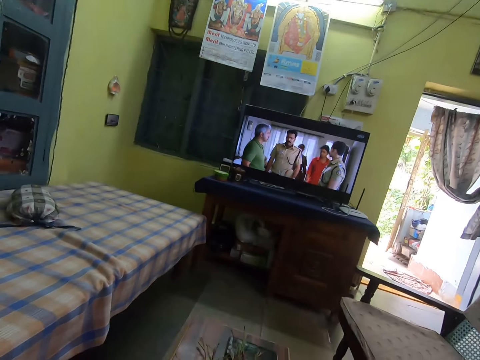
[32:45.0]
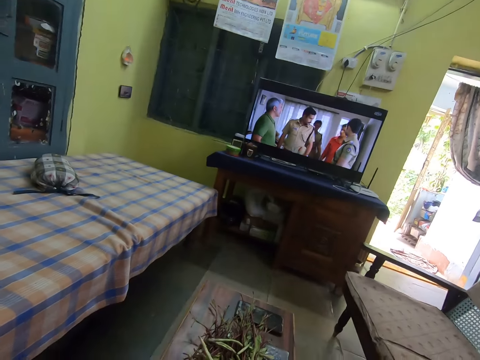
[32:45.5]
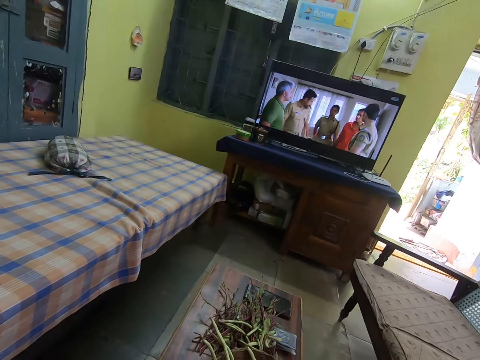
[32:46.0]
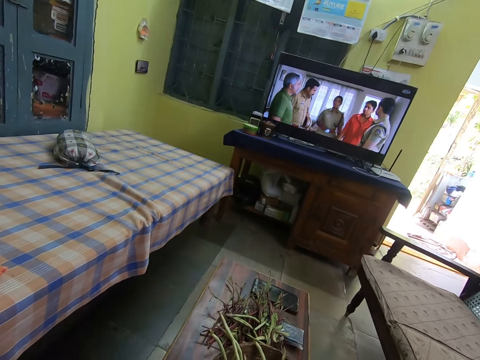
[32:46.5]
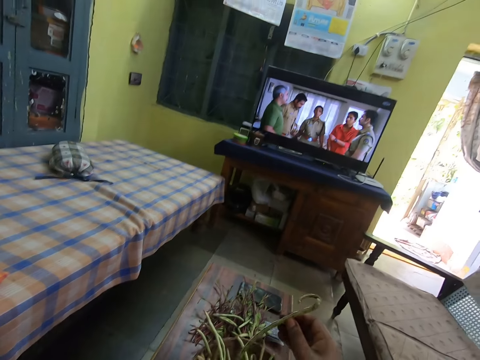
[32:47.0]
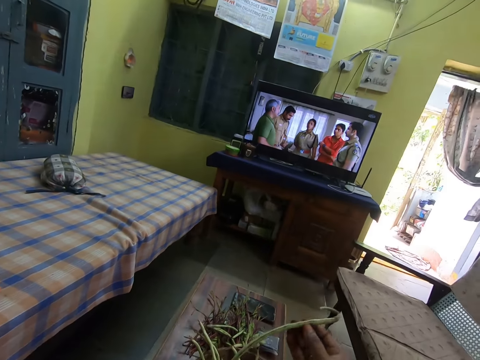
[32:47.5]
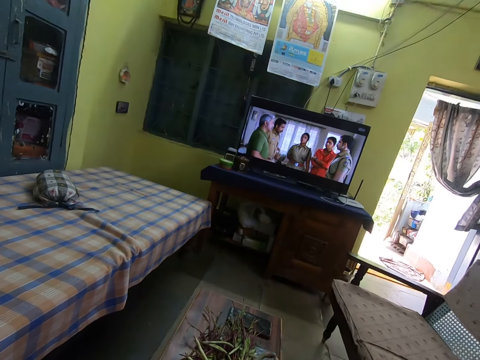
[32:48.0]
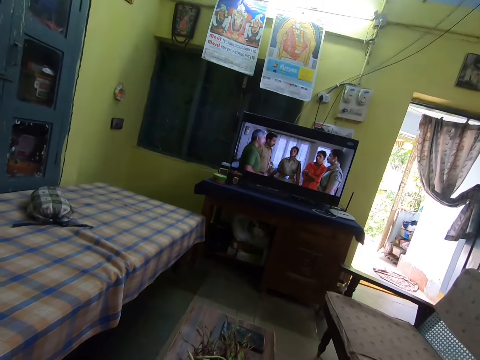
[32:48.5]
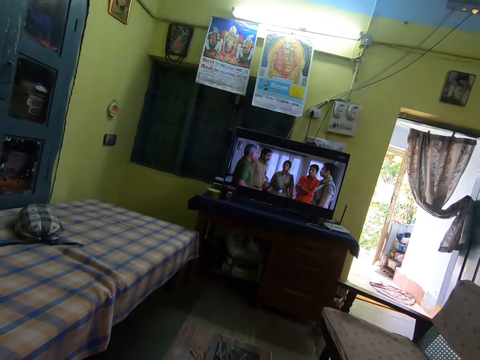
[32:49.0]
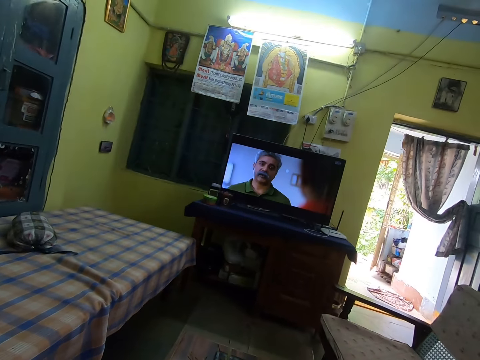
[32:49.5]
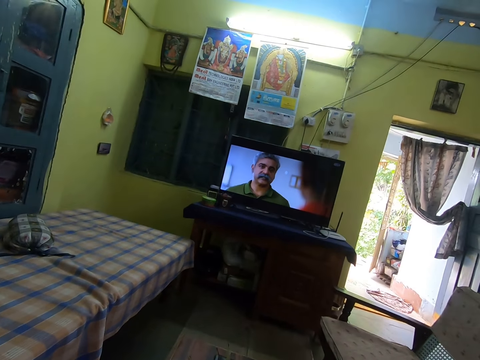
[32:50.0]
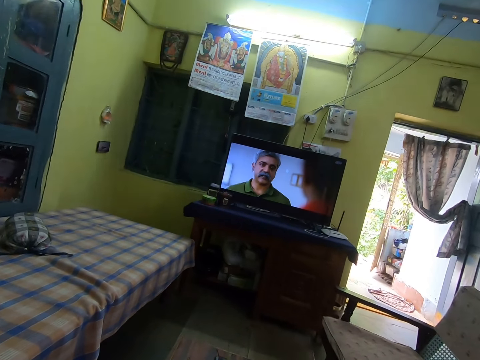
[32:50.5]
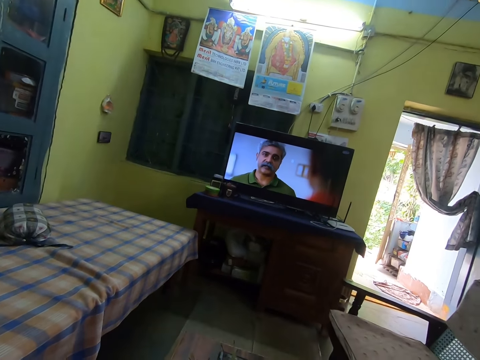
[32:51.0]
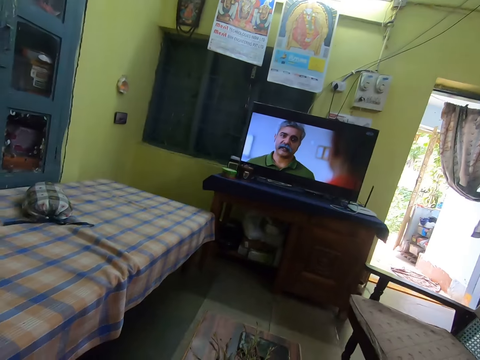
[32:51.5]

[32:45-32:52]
The camera wearer picks a bean pod from the basket on the table with his right hand.

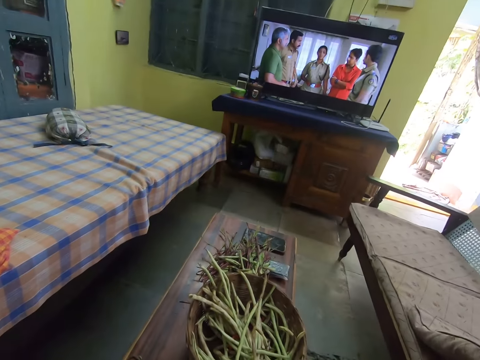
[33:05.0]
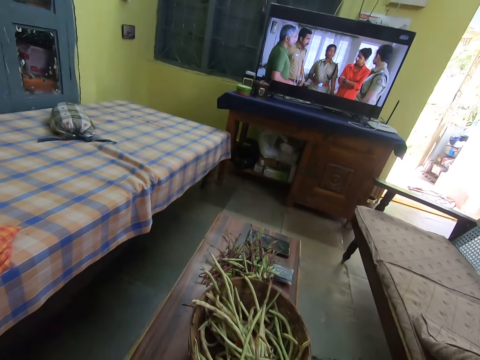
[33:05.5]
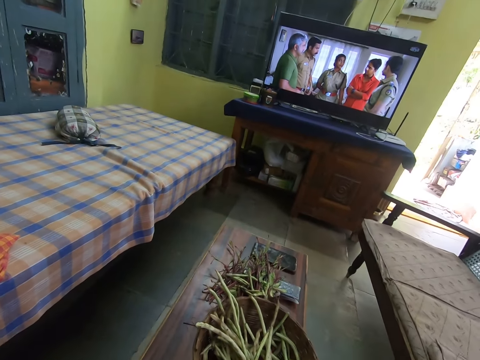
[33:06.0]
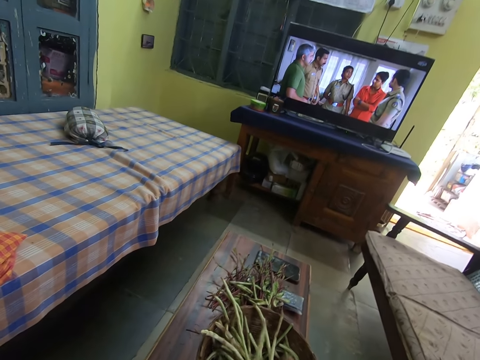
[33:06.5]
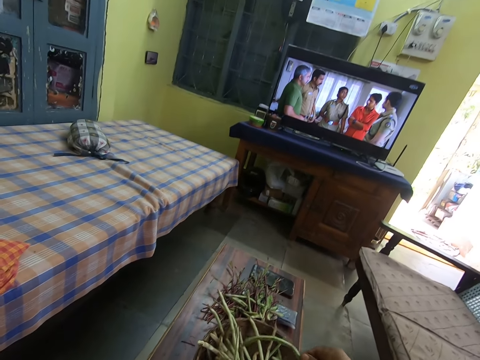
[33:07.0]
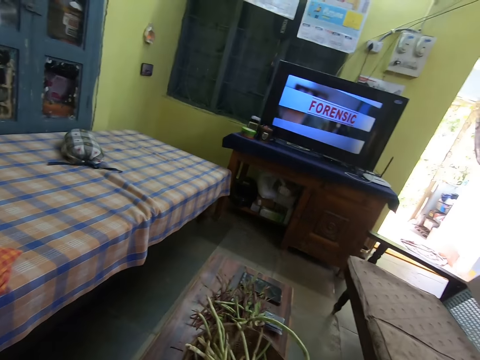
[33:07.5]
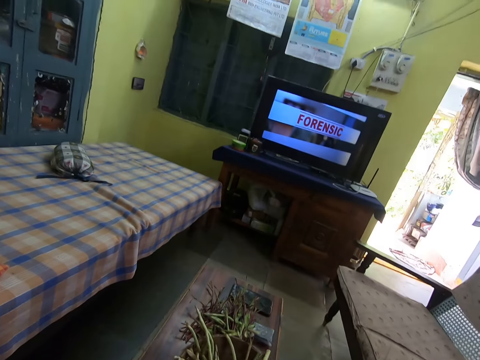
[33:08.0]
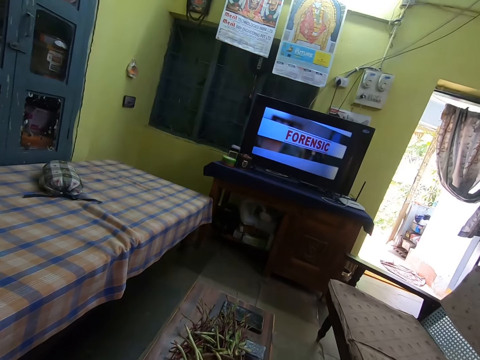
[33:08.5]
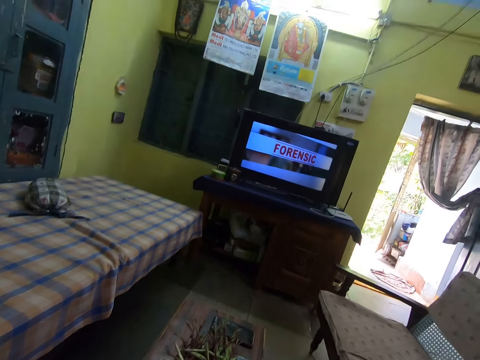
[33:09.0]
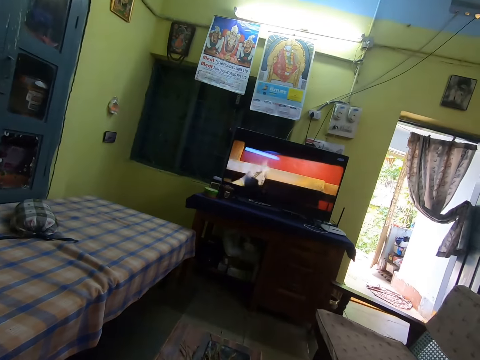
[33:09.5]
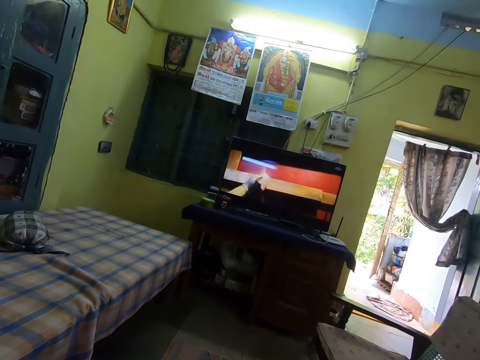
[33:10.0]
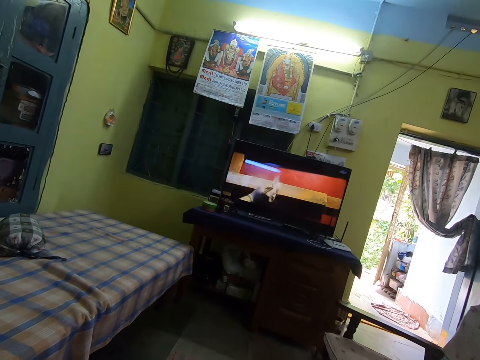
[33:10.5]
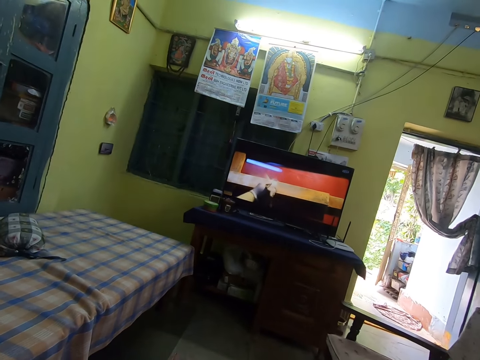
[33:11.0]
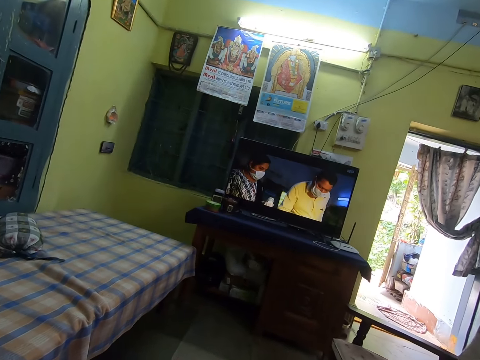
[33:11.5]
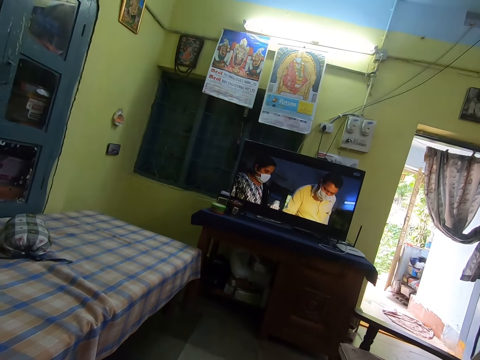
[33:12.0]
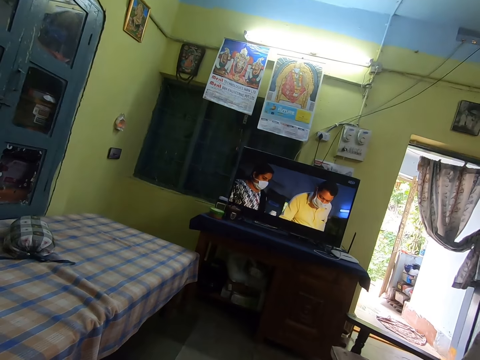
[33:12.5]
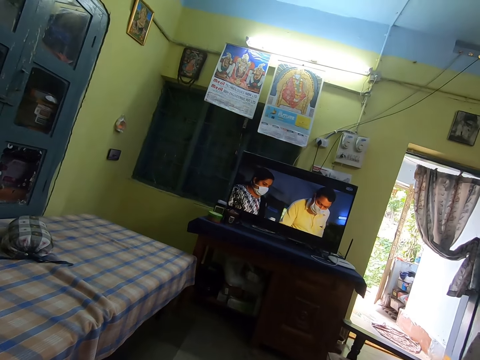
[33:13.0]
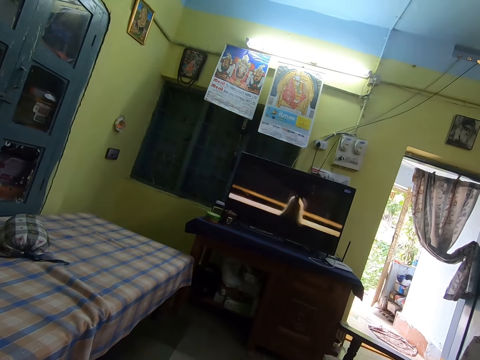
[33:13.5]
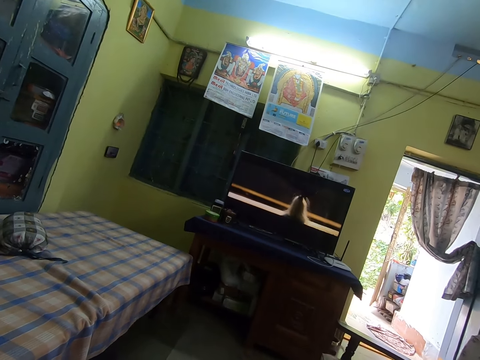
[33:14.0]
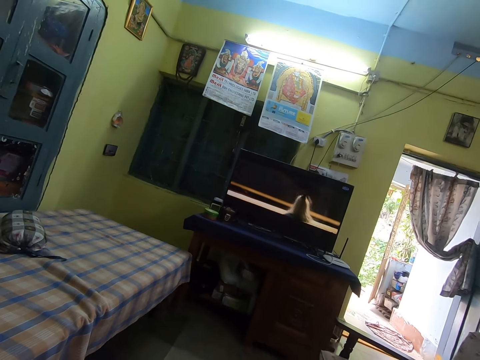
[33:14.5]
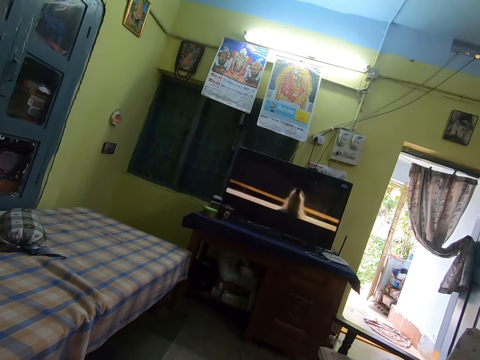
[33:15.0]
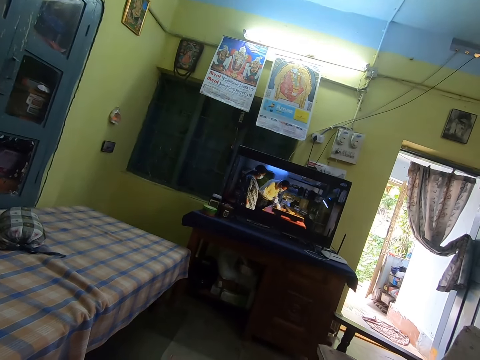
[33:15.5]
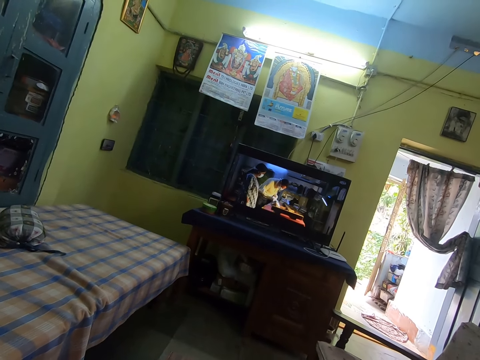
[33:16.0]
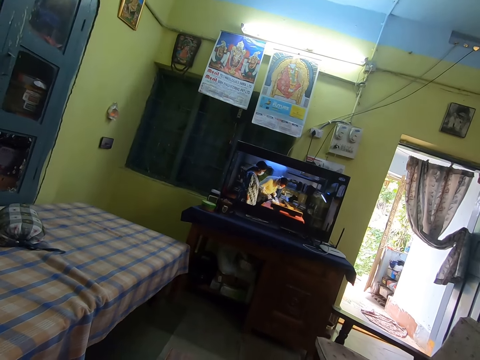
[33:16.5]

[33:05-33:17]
The camera wearer picks a bean pod from the basket on the table with his right hand.

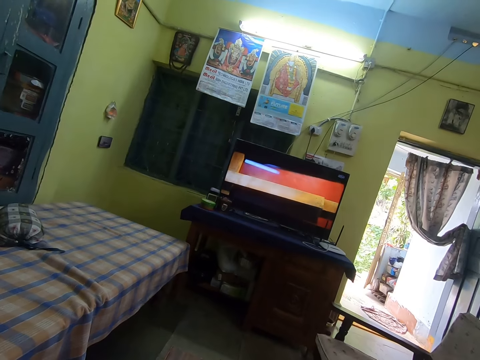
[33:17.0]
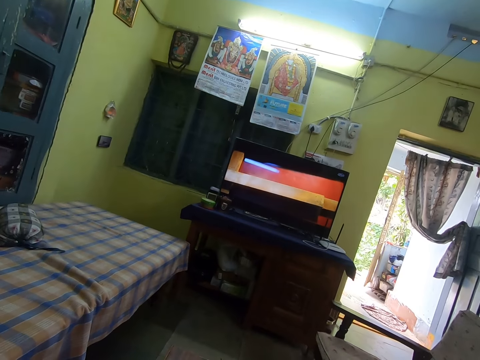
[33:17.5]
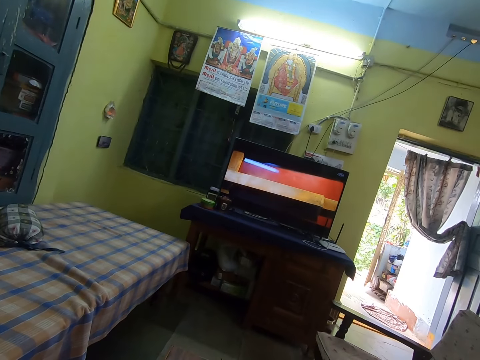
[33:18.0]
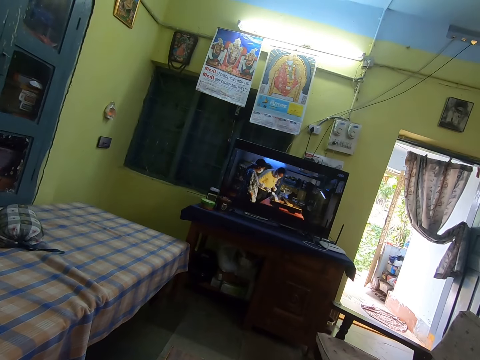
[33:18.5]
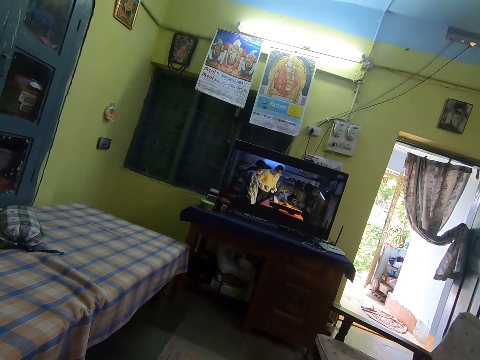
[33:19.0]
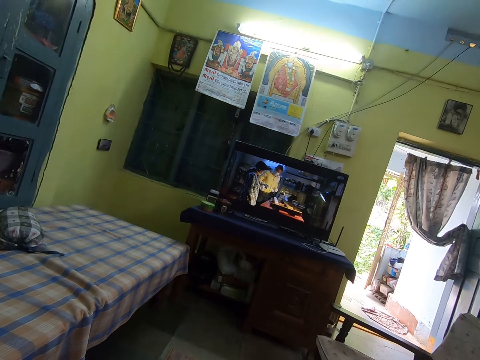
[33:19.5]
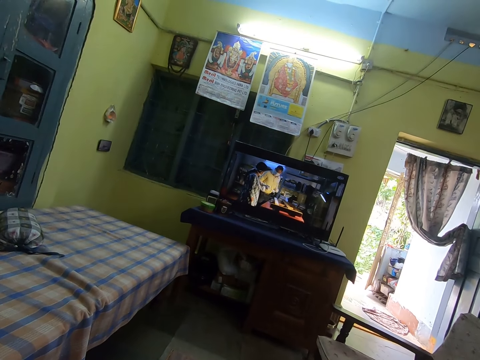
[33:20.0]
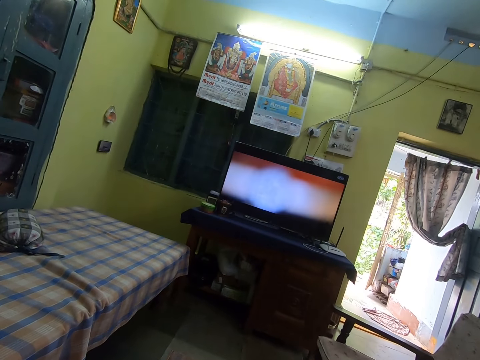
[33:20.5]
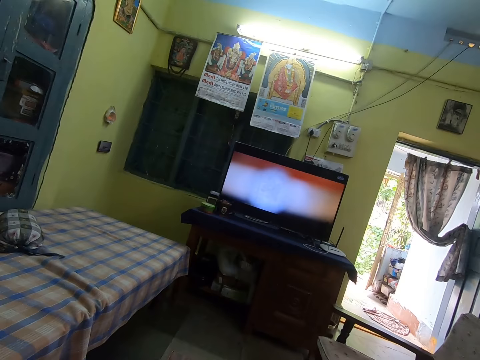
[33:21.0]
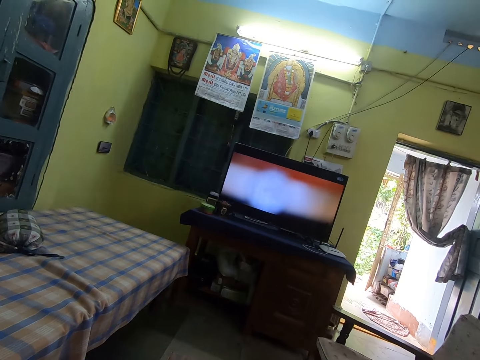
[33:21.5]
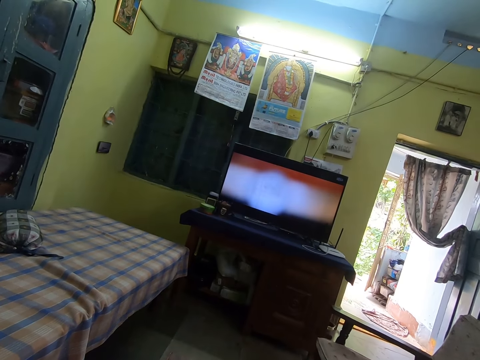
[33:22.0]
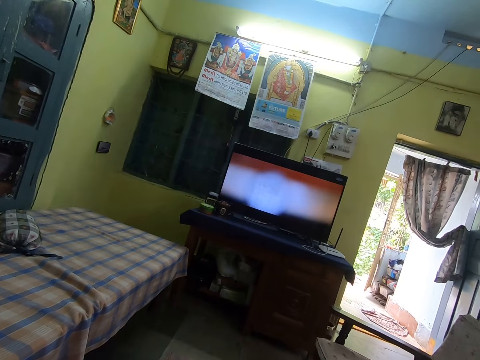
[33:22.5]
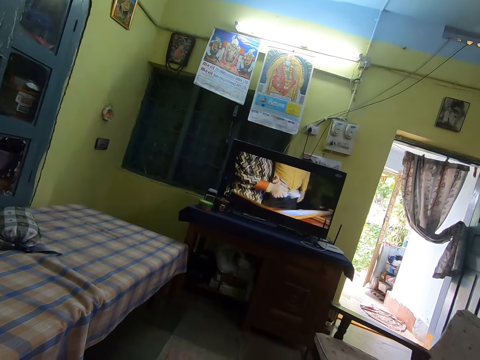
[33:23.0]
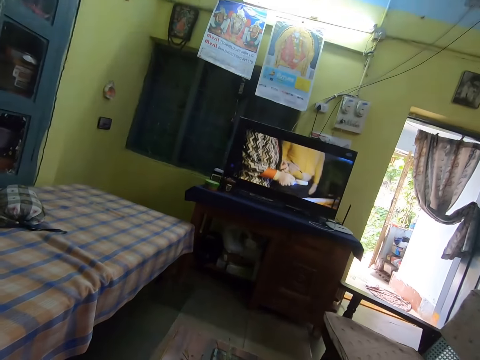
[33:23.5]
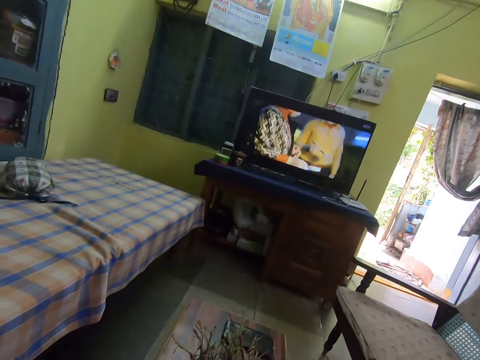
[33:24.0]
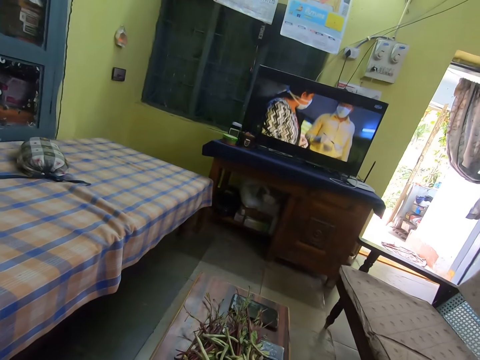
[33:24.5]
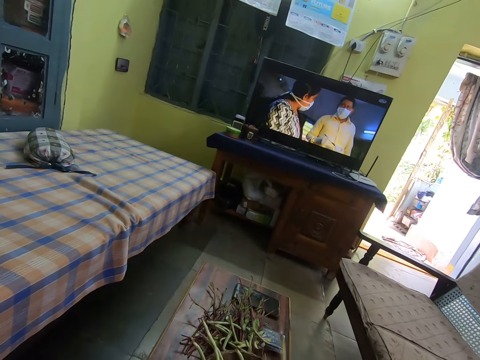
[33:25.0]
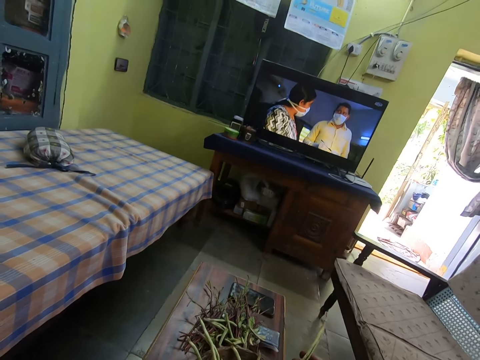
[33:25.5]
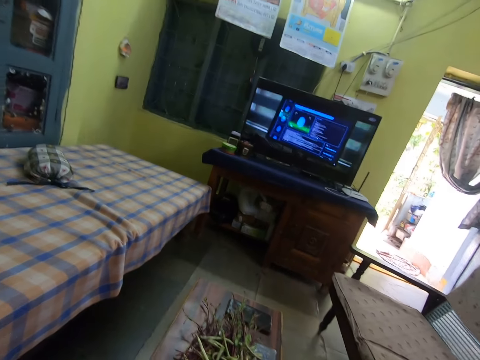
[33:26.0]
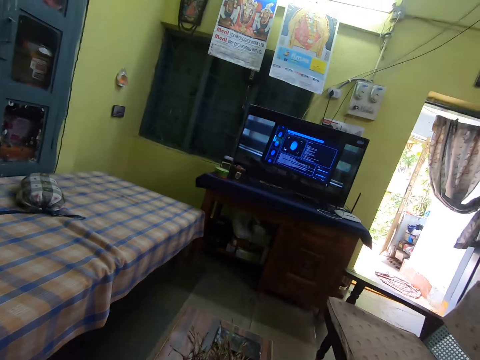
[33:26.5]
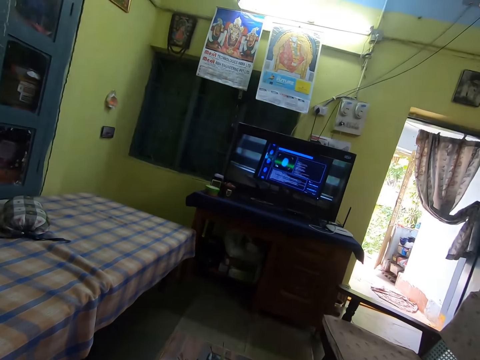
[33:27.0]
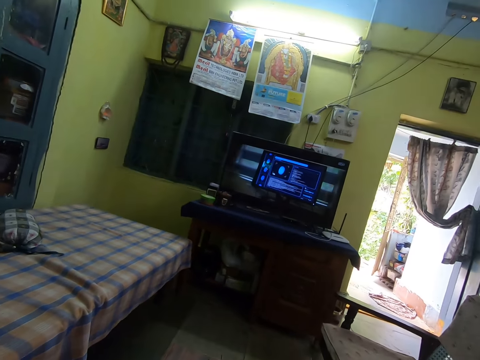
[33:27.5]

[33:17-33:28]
The camera wearer picks a bean pod from the basket on the table with his right hand.
